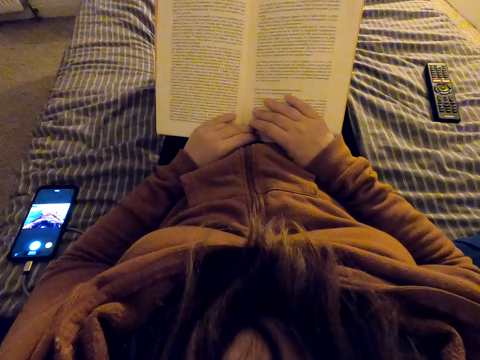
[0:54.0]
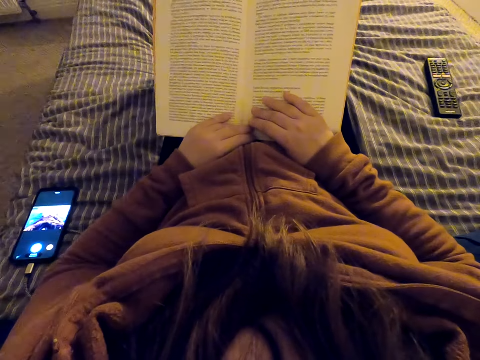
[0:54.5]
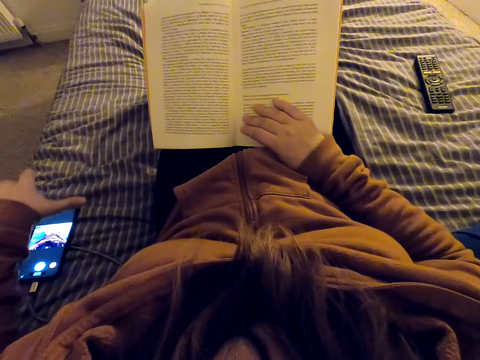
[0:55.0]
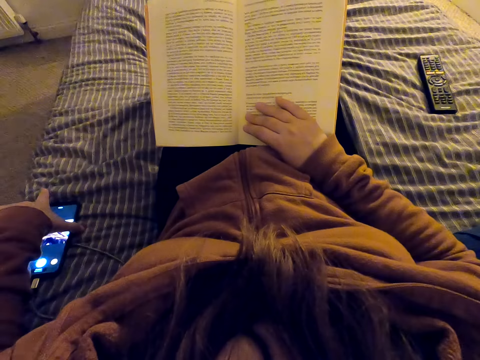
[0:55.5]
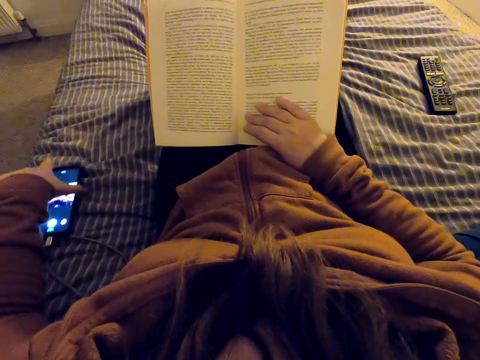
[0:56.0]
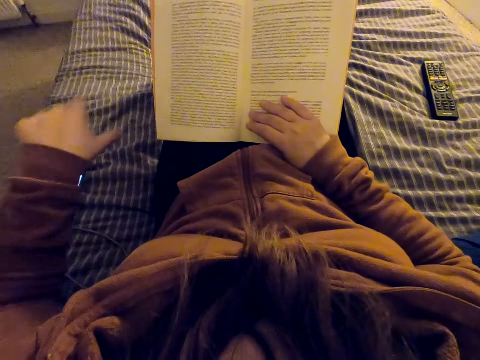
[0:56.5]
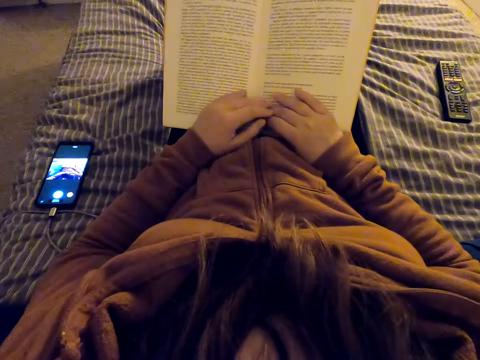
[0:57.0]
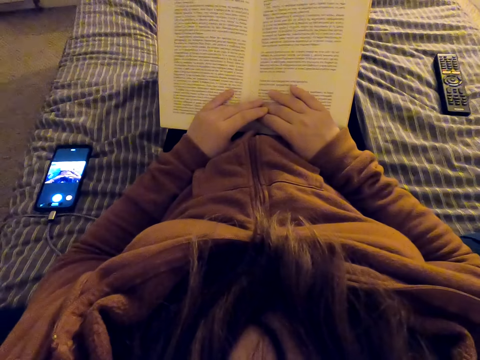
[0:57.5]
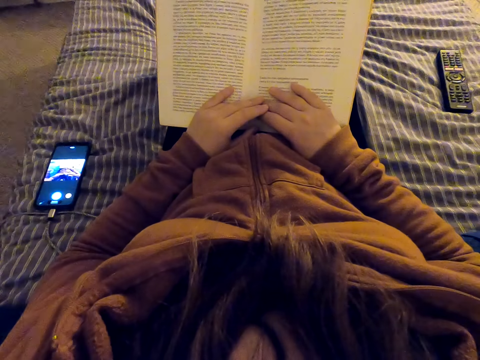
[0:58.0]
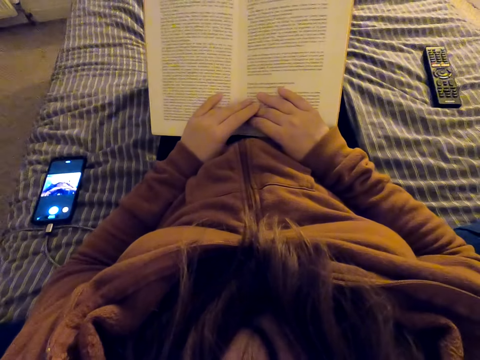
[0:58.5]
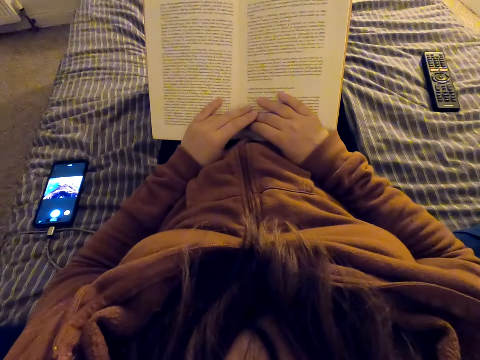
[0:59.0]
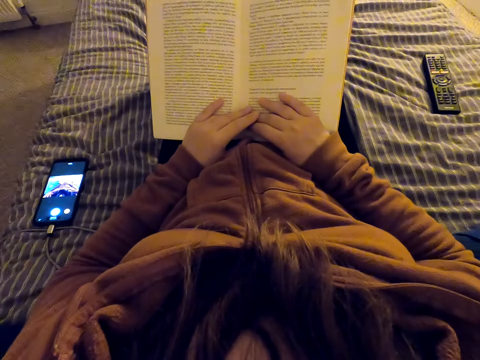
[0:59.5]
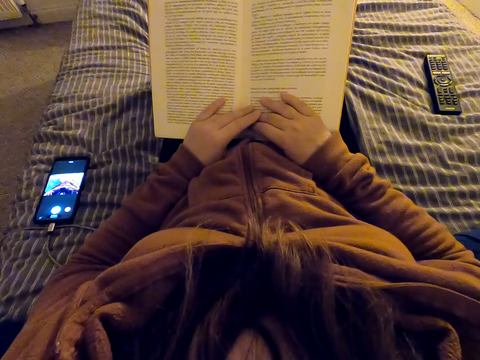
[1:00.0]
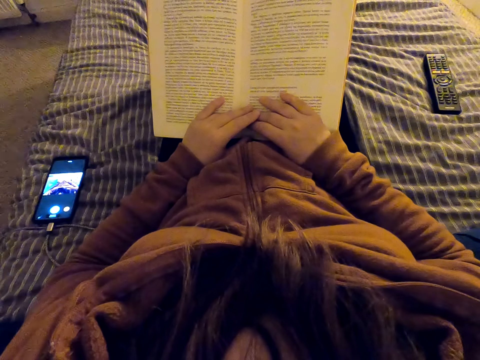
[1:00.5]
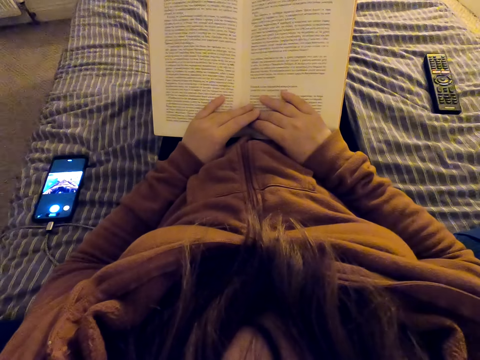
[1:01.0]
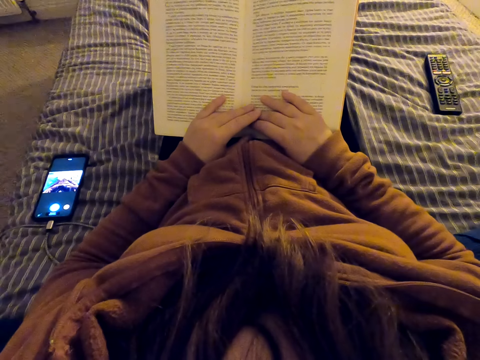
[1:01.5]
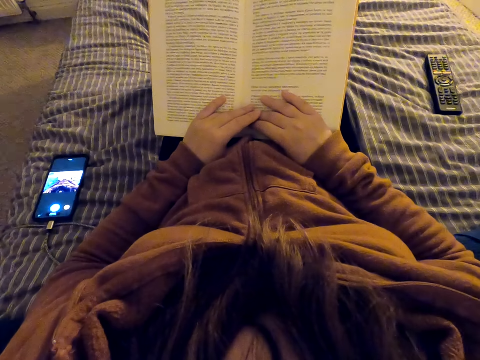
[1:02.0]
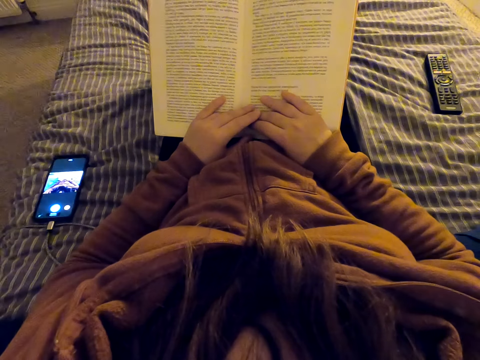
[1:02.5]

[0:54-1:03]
The camera wearer moves a phone on a bed. They put the right hand on the book. They read the book.

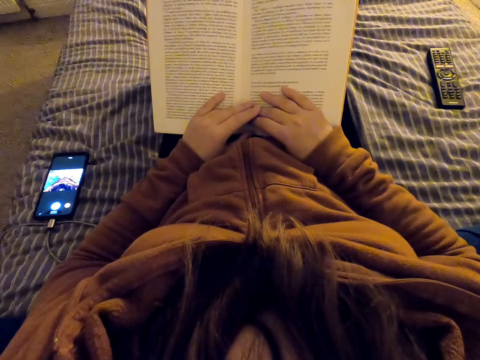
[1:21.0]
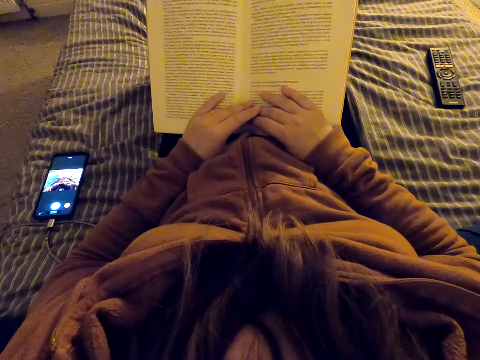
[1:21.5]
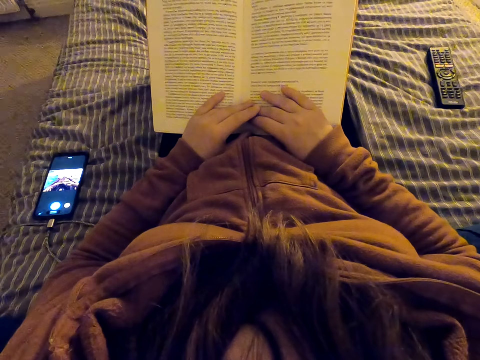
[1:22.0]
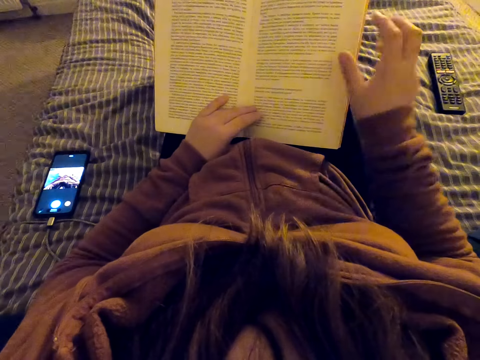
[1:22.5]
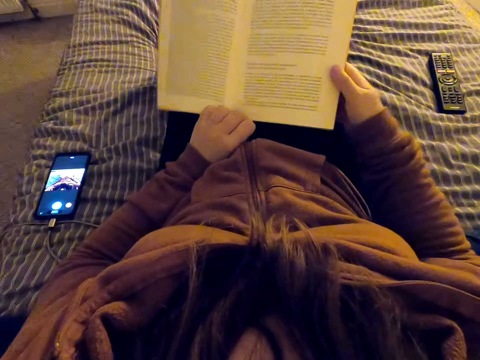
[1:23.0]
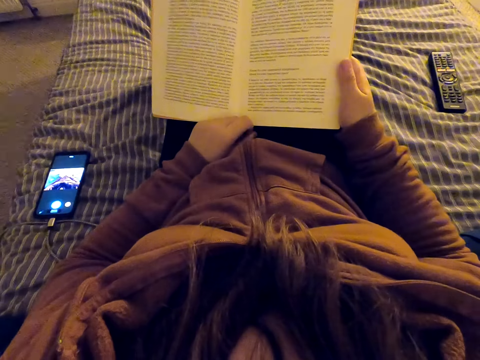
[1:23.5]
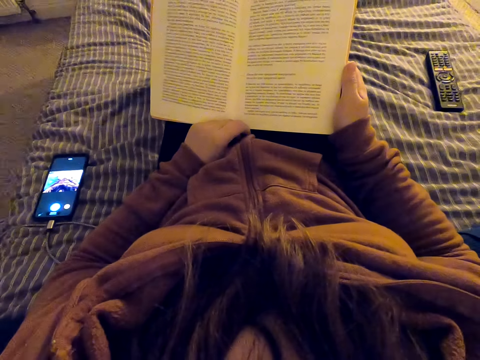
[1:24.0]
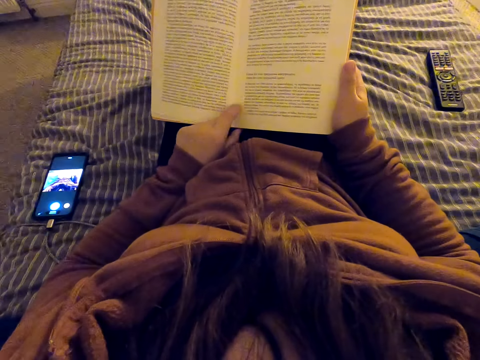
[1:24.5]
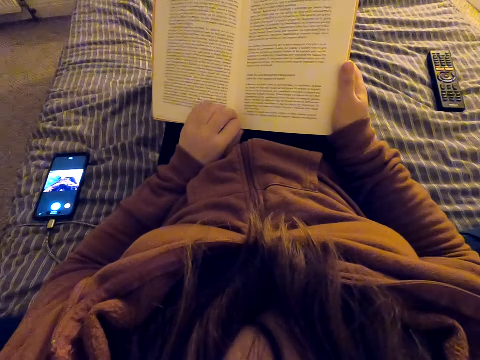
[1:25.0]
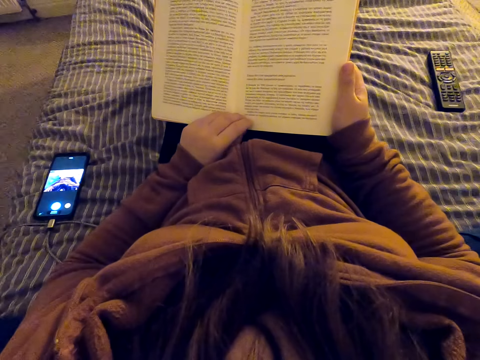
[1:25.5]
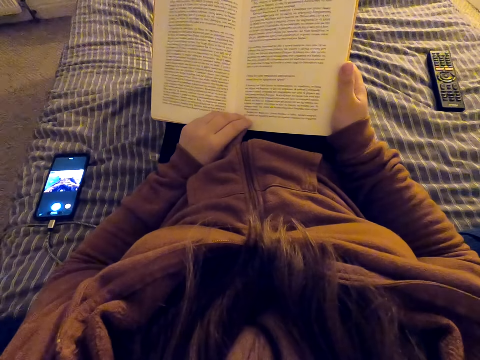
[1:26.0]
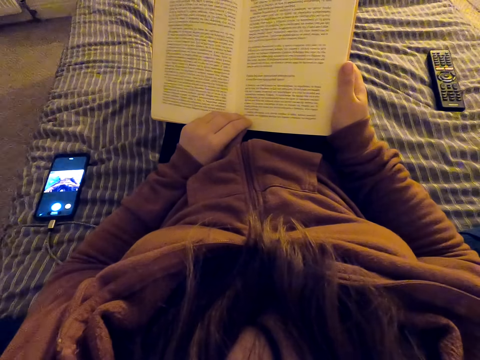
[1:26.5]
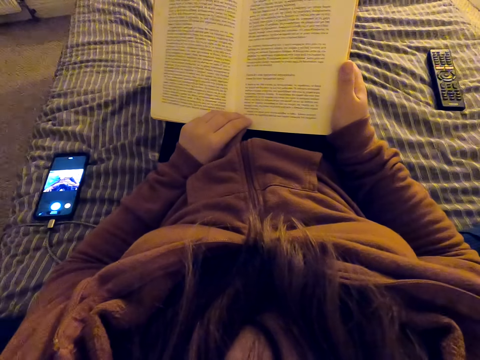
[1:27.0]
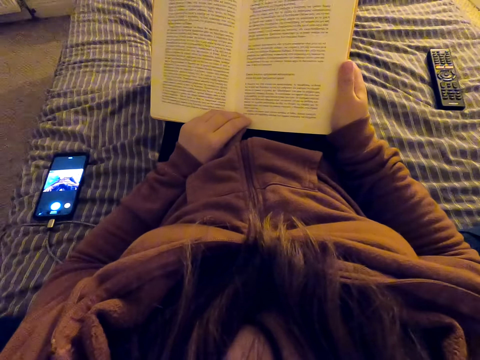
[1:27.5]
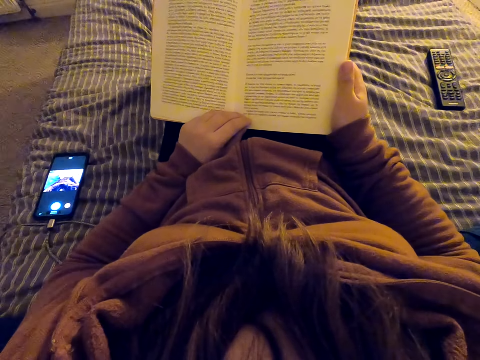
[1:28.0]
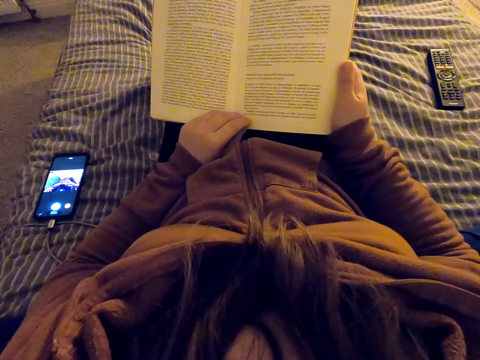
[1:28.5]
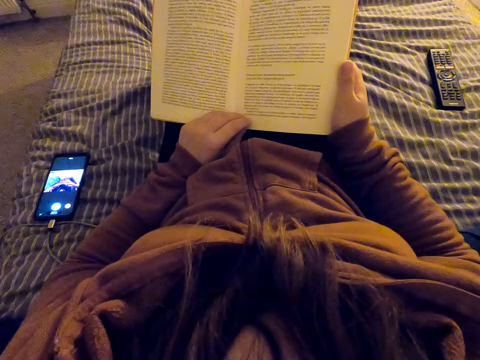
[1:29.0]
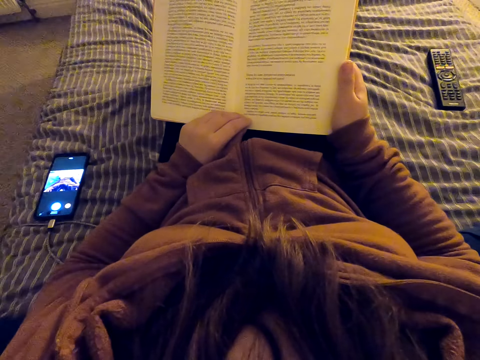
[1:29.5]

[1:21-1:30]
The camera wearer moves the right hand. They lift the book. They straighten a hand. They read the book. They move the left hand fingers.

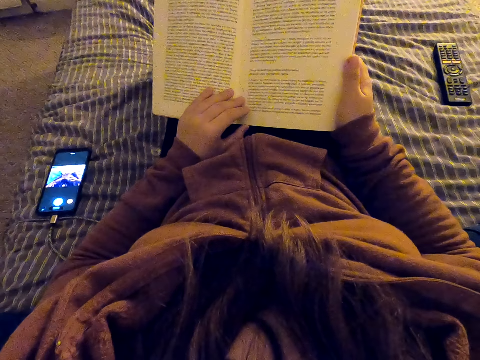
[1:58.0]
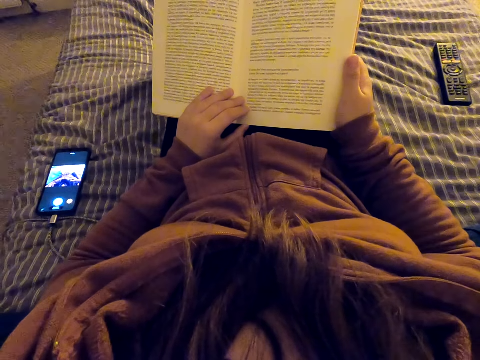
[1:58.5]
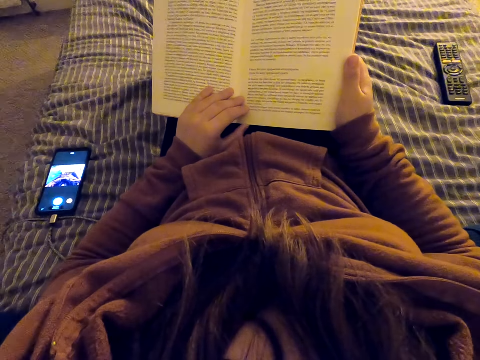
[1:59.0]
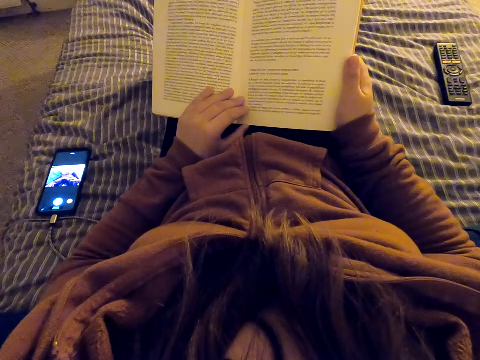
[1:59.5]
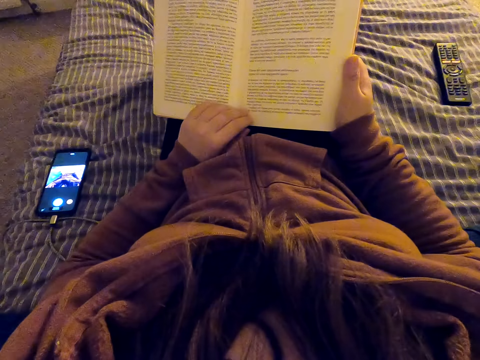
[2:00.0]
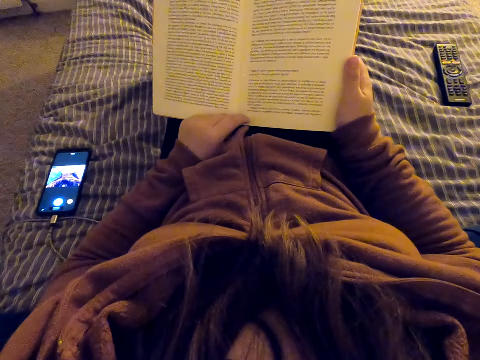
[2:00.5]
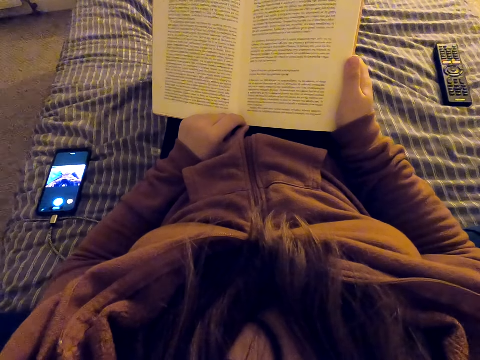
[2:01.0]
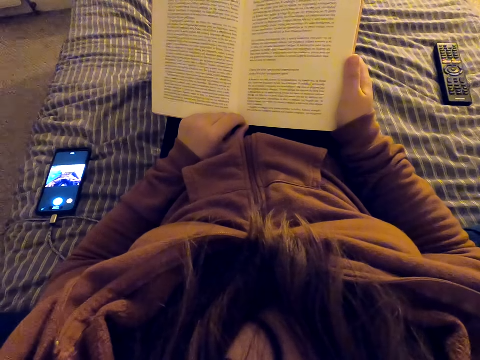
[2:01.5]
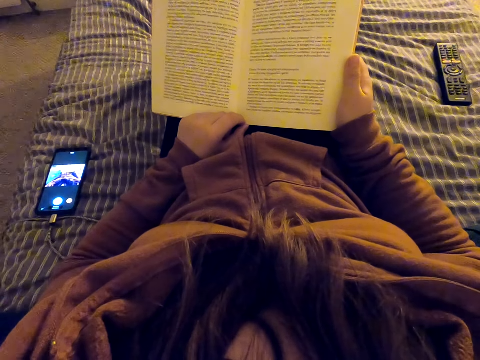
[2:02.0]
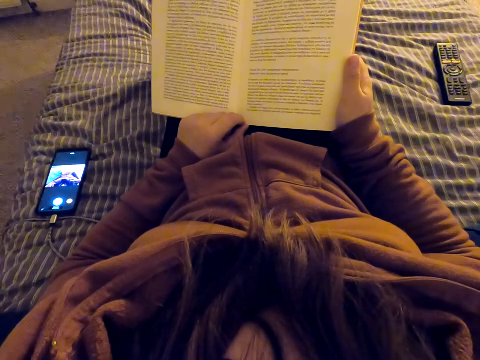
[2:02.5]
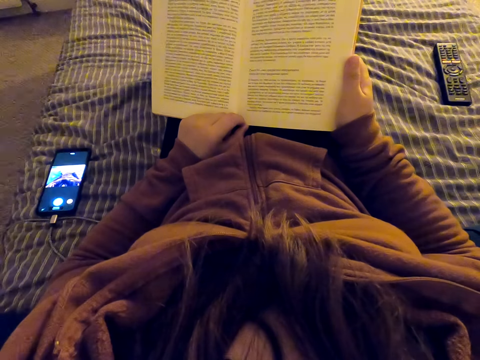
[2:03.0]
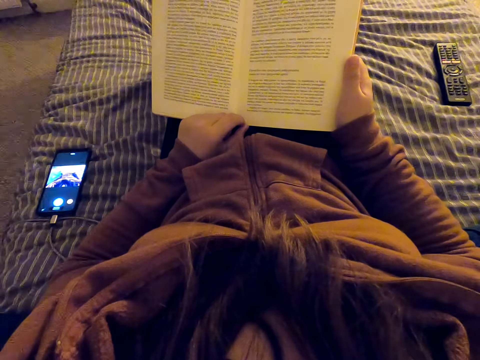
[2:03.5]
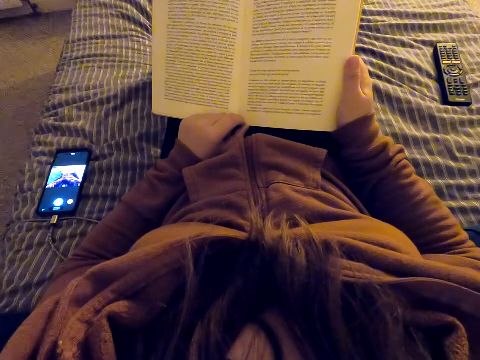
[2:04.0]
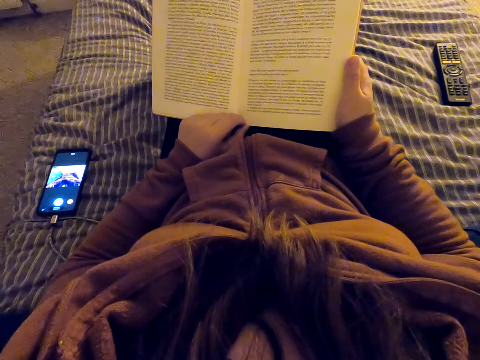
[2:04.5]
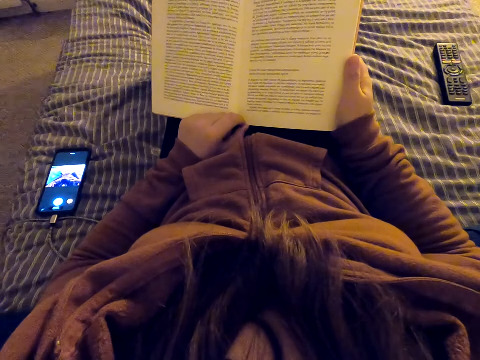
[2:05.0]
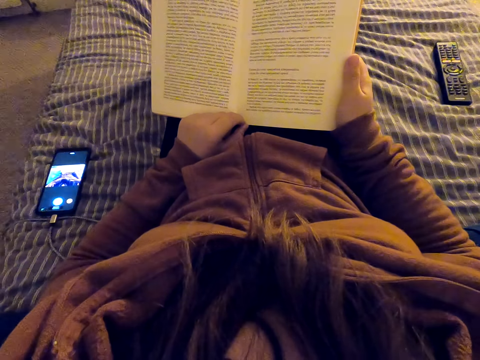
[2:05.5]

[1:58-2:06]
The camera wearer moves the left hand fingers.
